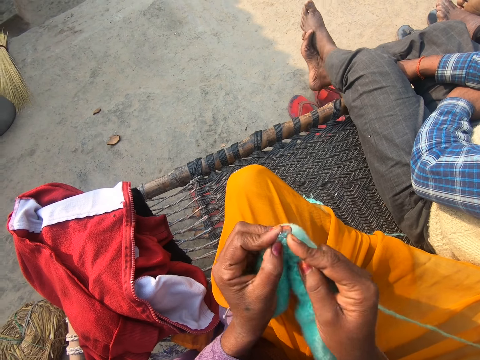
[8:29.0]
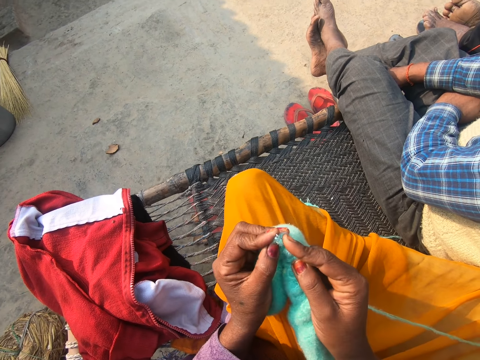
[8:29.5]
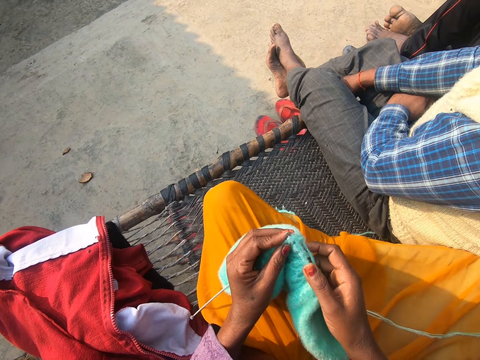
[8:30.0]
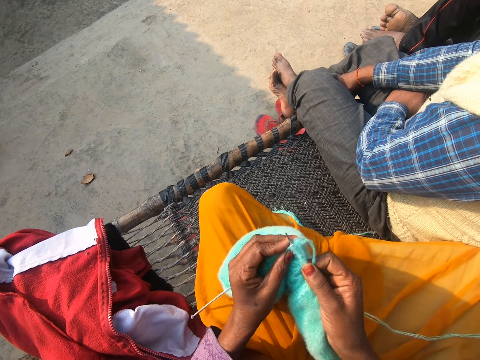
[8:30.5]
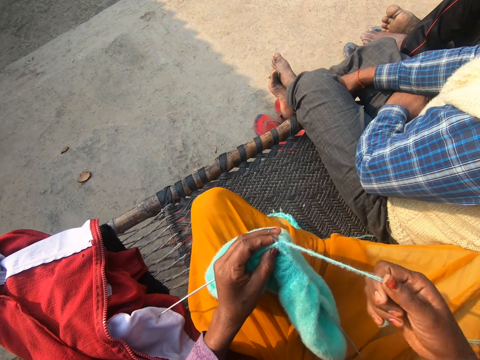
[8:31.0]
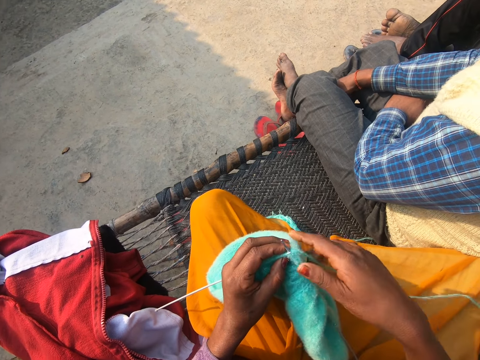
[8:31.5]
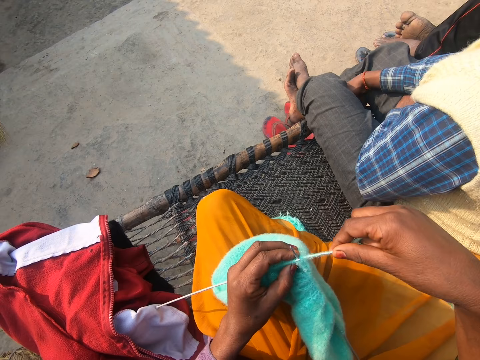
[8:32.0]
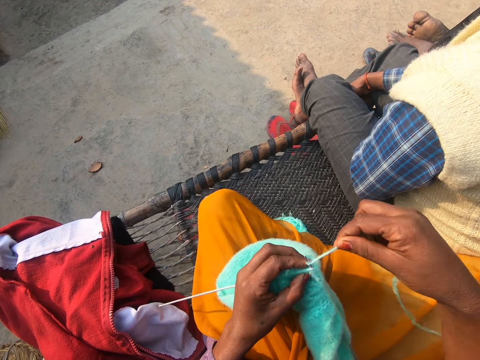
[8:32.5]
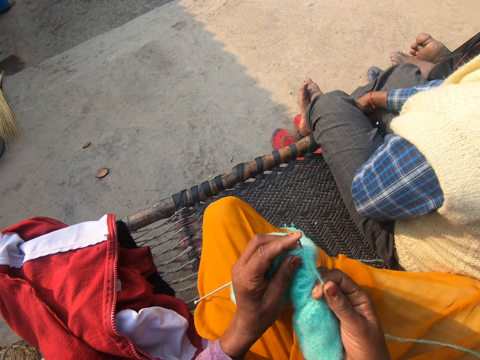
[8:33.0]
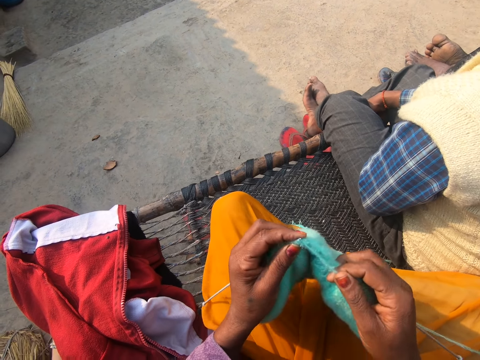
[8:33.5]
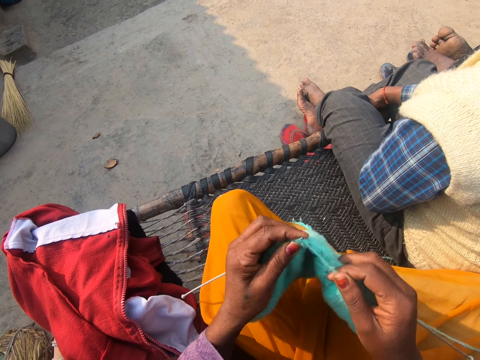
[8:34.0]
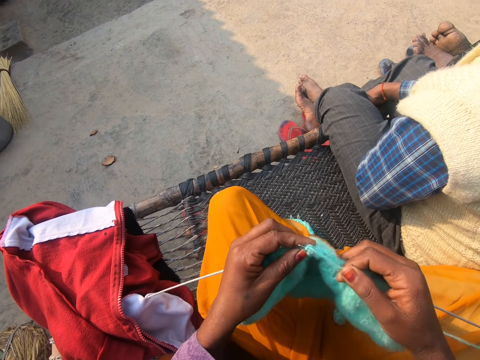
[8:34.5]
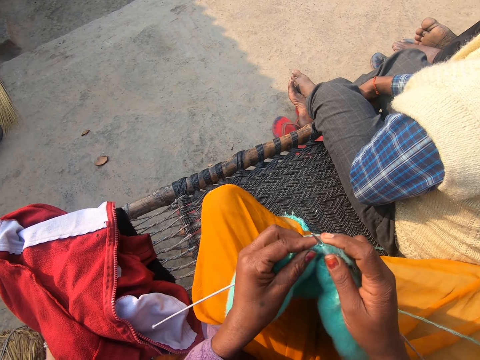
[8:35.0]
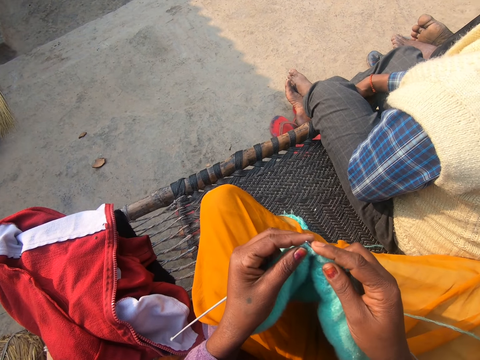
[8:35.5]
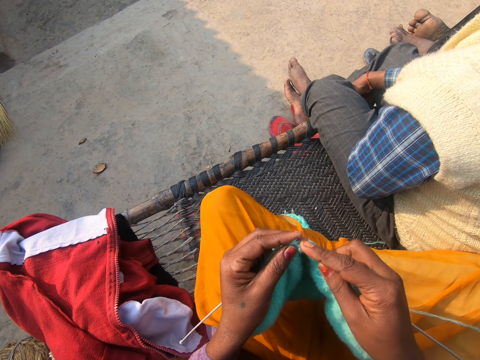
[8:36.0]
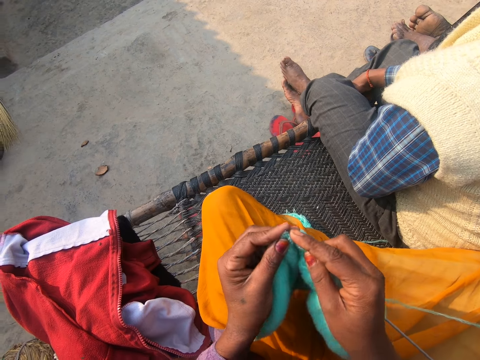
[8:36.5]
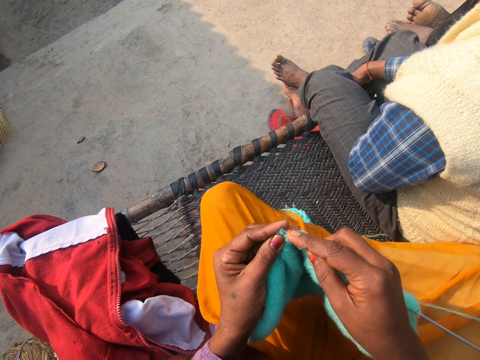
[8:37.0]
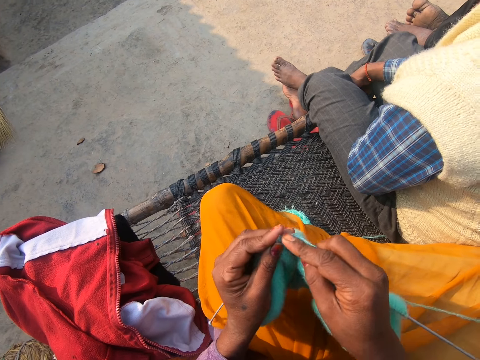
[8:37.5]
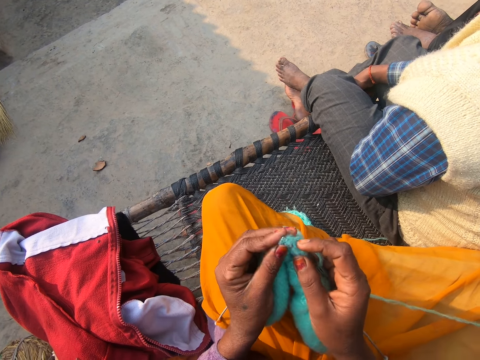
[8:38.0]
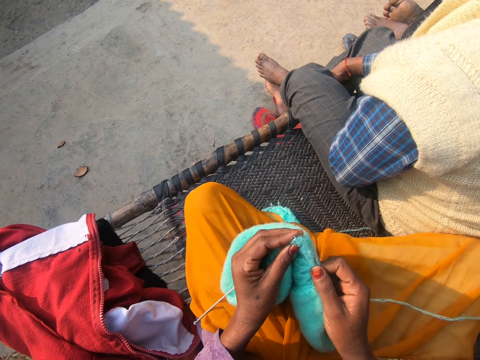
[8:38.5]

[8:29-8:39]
The camera wearer pulls the yarn. They knit with a knitting needle and the yarn.

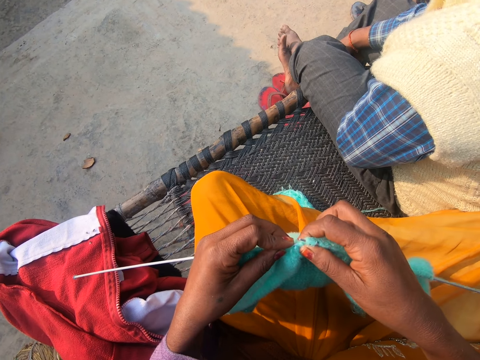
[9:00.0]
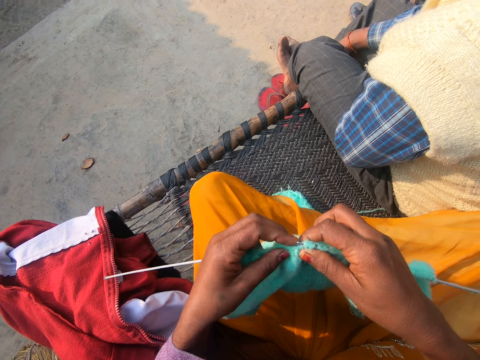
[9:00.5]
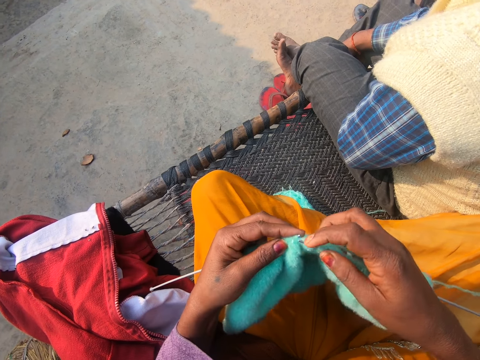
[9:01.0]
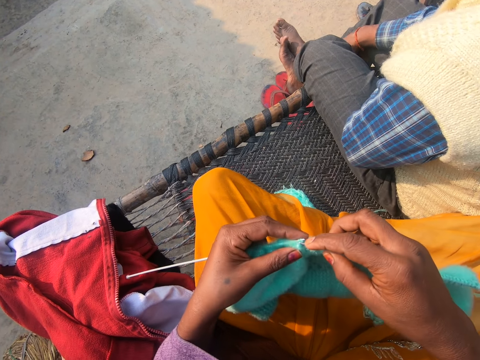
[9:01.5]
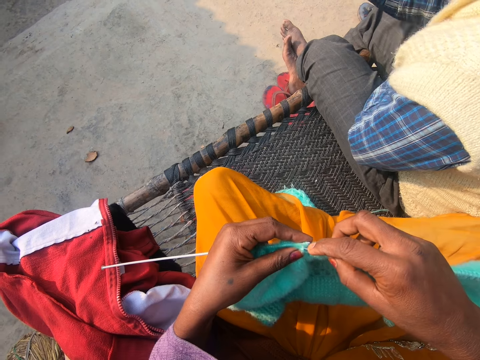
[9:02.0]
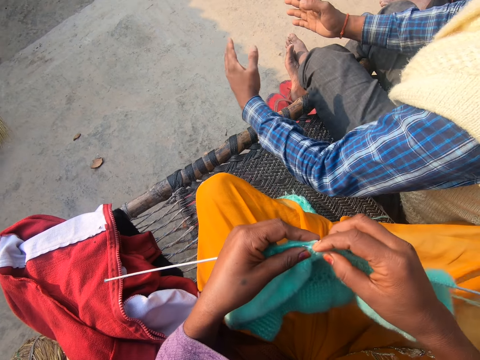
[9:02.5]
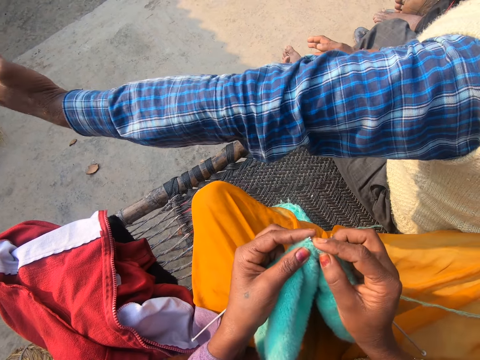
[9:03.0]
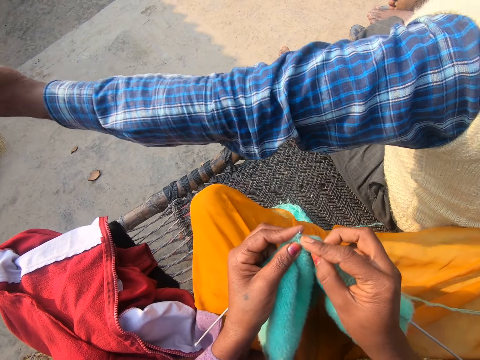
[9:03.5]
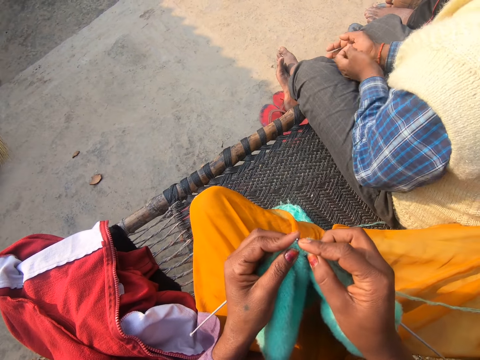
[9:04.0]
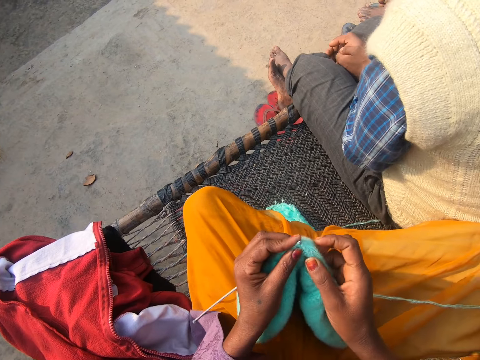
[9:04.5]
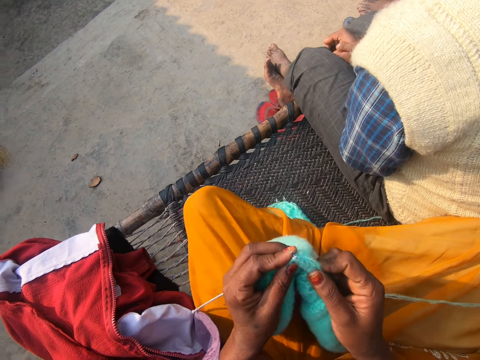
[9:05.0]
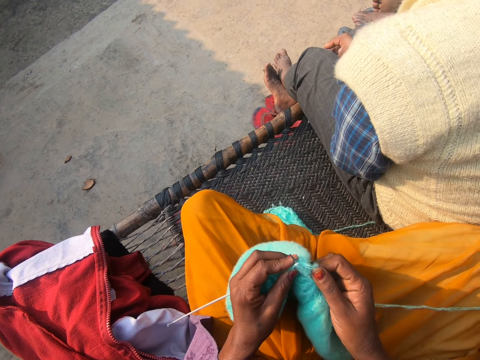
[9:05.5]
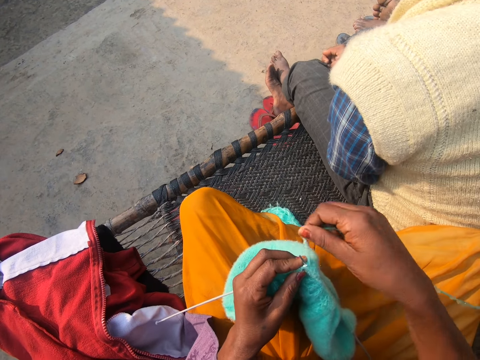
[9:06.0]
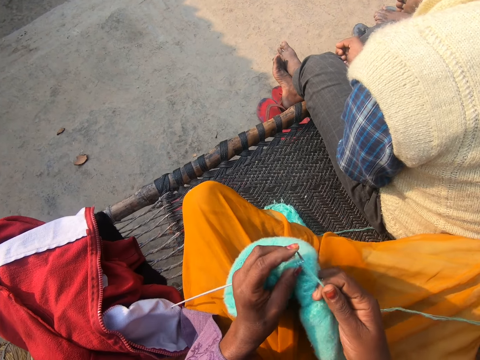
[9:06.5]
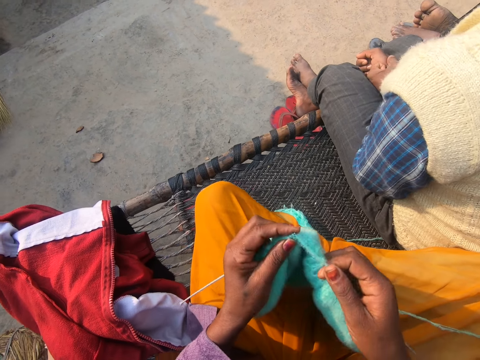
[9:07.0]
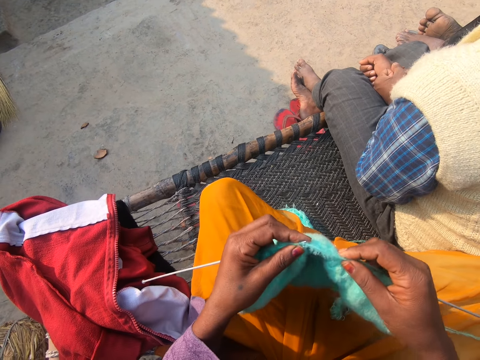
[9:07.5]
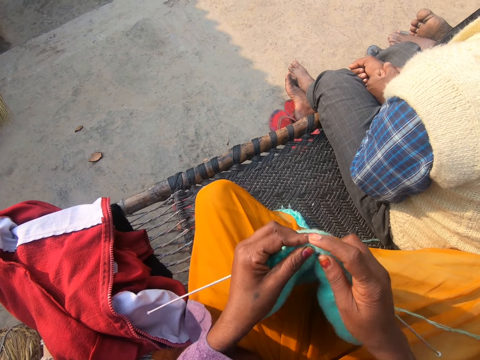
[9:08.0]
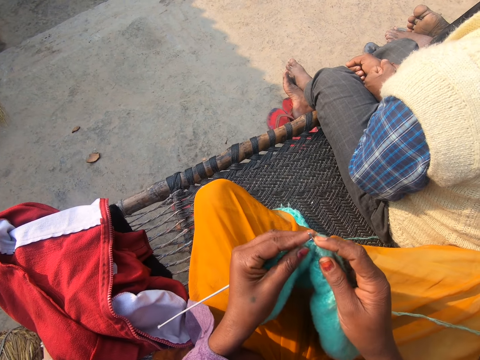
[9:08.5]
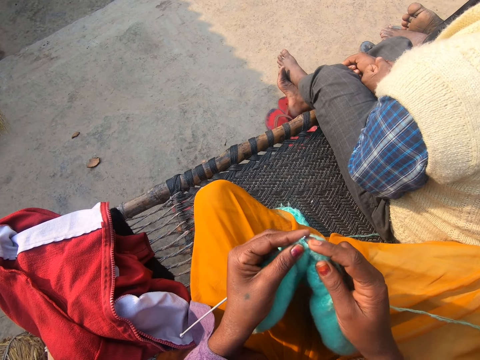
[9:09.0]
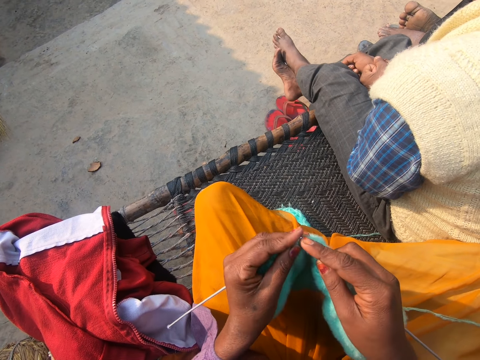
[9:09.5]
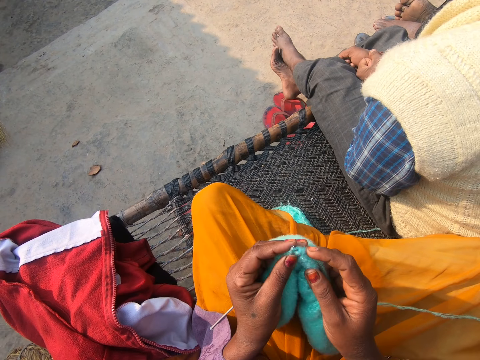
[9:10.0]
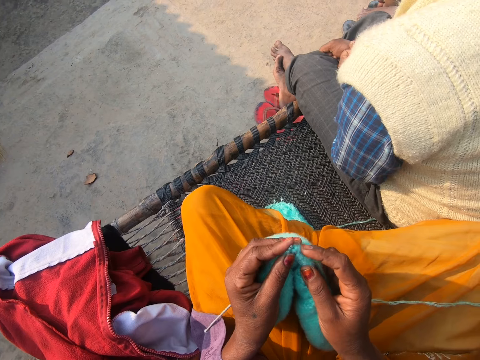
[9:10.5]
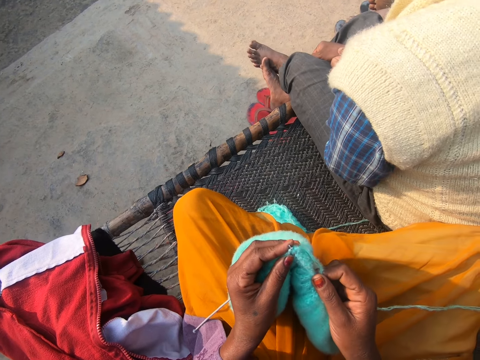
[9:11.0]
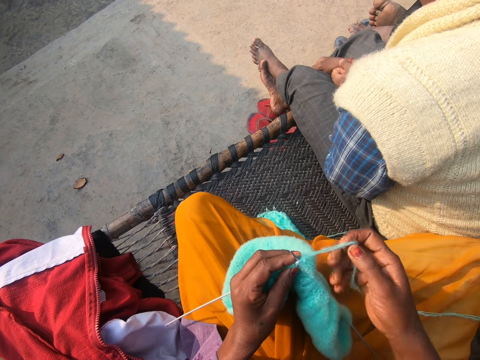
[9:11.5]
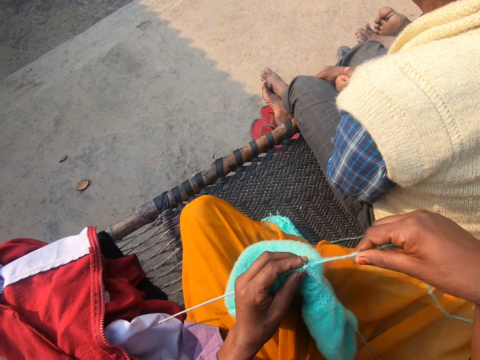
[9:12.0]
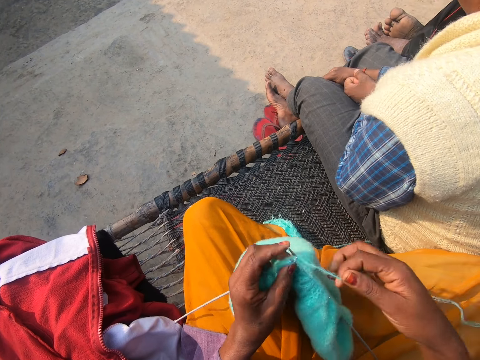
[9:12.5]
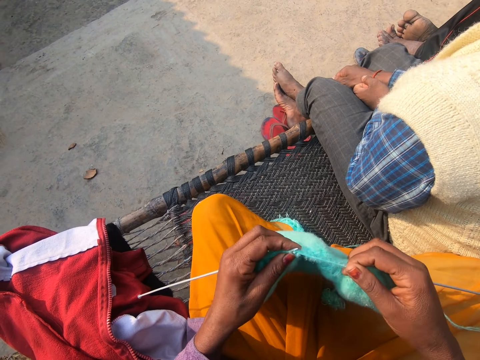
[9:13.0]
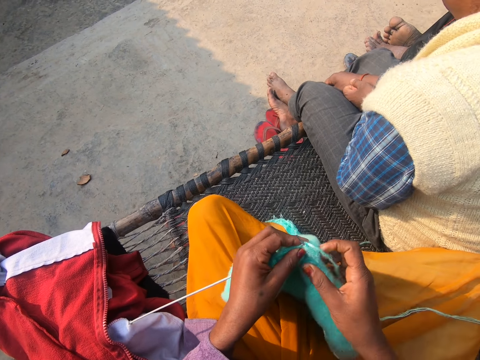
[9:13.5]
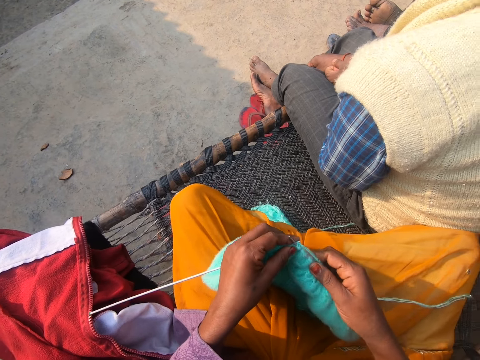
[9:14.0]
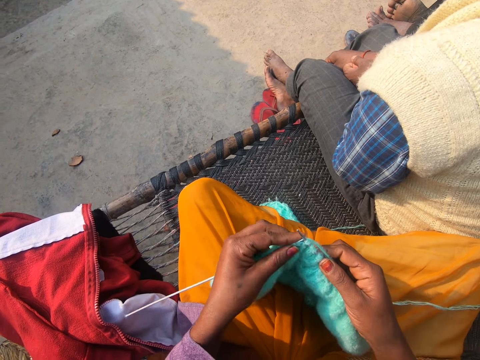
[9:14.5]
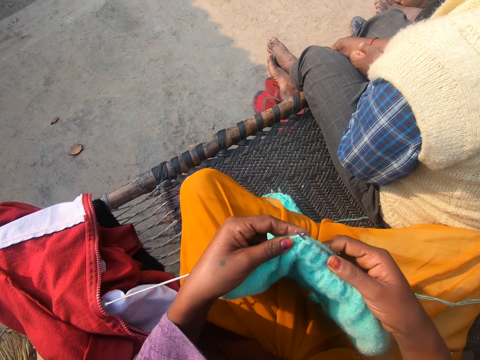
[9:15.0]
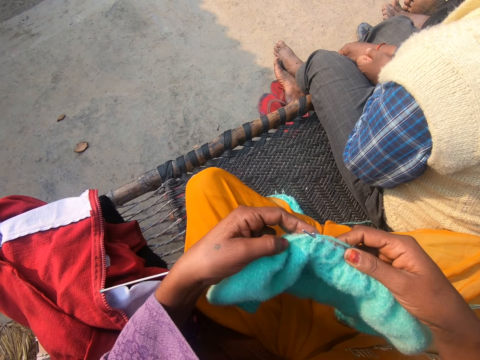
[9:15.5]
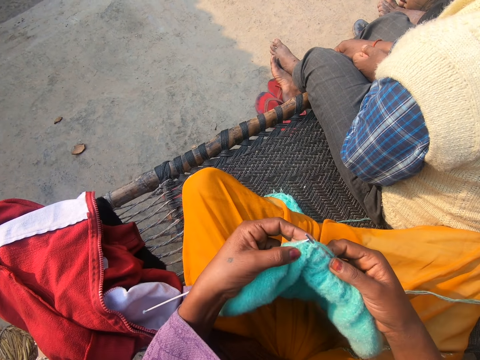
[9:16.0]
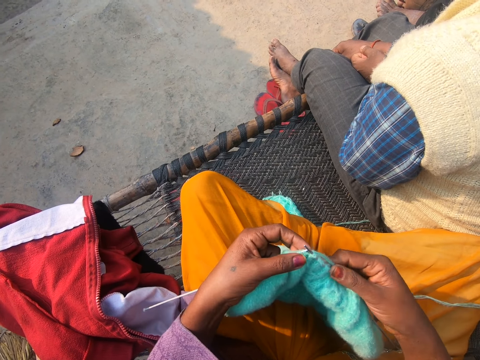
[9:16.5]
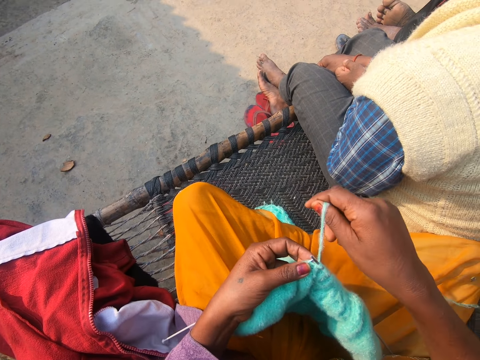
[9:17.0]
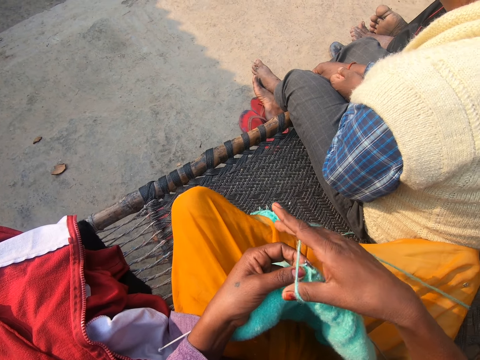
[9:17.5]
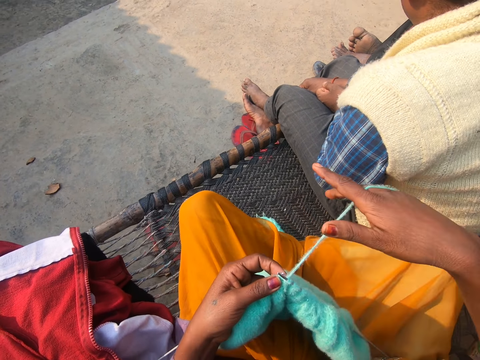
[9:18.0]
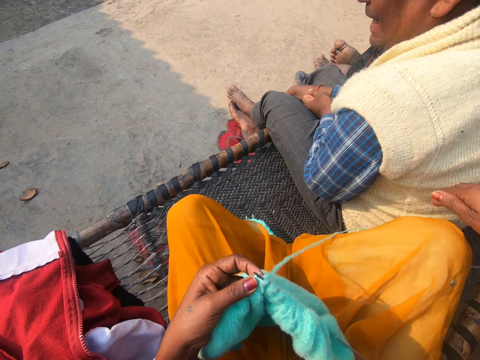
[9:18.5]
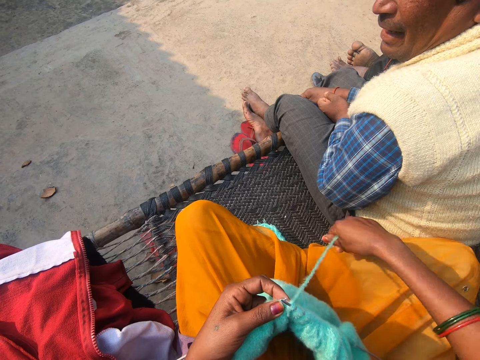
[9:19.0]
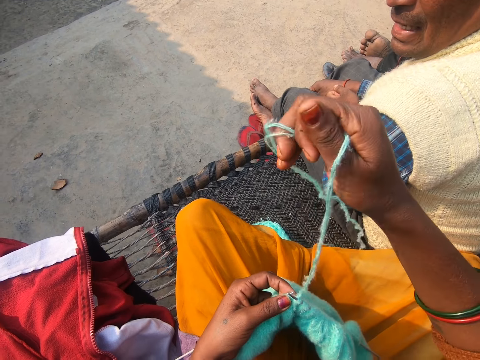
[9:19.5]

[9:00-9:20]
A man moves his hands. The camera wearer sews the piece of cloth. They converse with another man.
